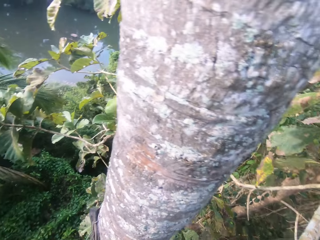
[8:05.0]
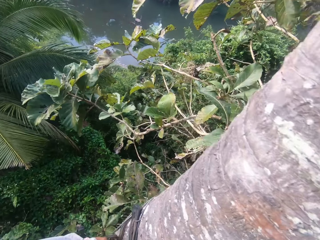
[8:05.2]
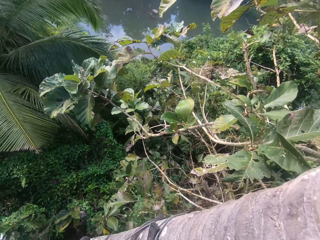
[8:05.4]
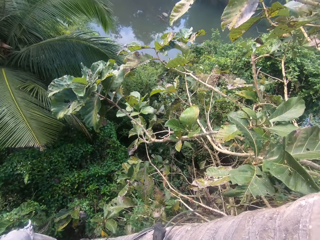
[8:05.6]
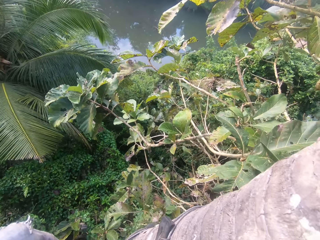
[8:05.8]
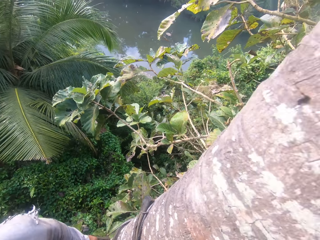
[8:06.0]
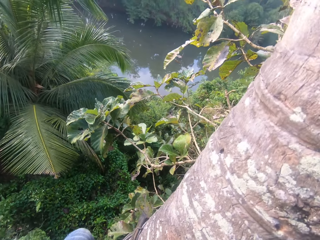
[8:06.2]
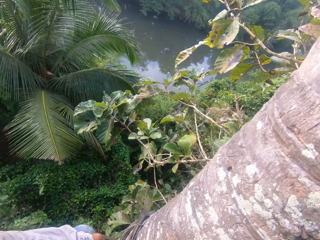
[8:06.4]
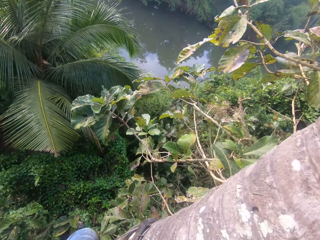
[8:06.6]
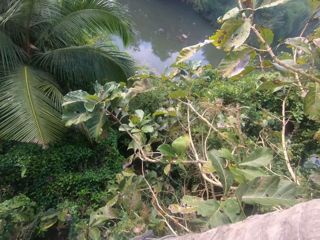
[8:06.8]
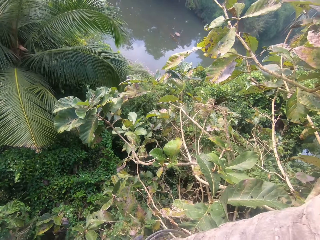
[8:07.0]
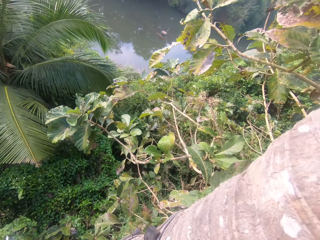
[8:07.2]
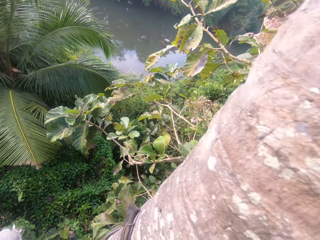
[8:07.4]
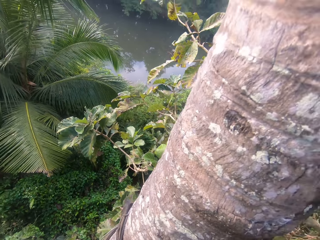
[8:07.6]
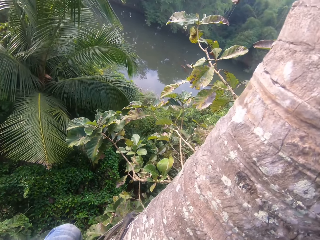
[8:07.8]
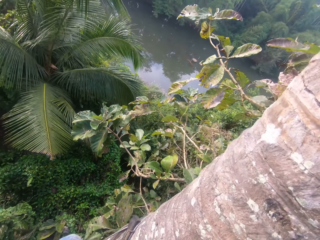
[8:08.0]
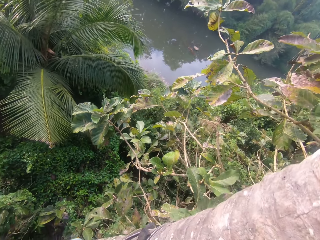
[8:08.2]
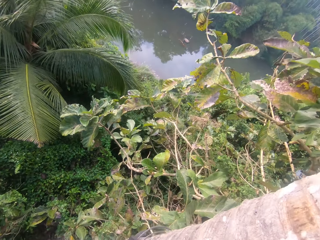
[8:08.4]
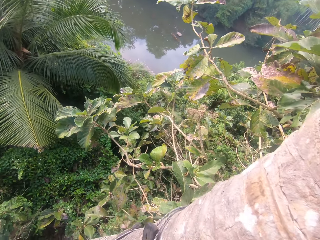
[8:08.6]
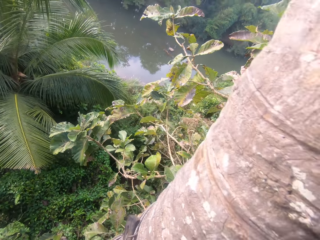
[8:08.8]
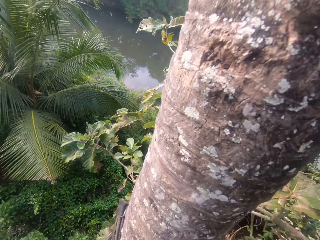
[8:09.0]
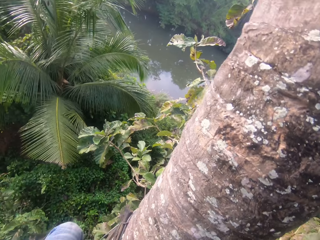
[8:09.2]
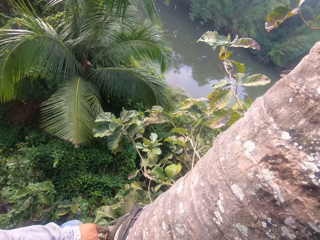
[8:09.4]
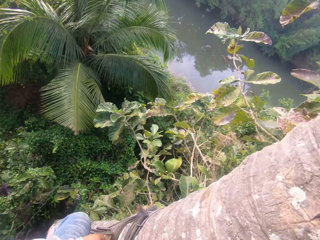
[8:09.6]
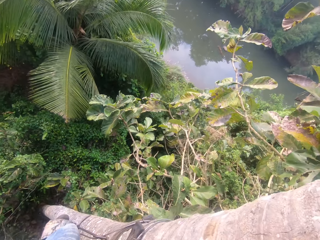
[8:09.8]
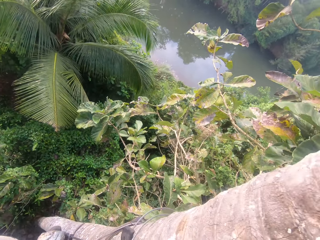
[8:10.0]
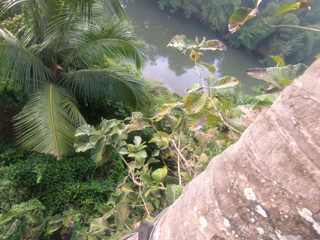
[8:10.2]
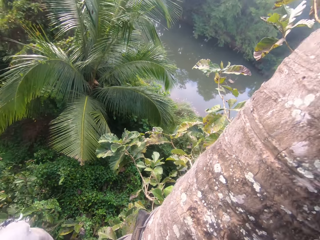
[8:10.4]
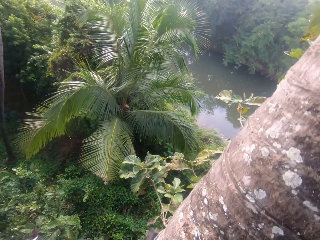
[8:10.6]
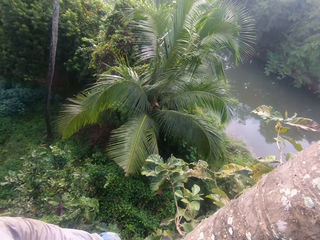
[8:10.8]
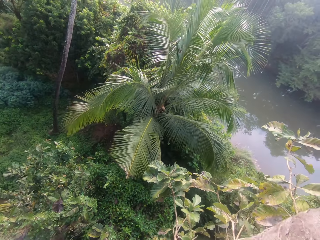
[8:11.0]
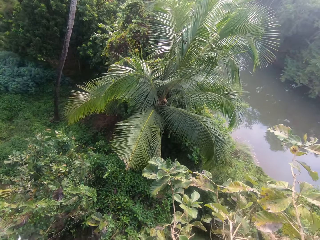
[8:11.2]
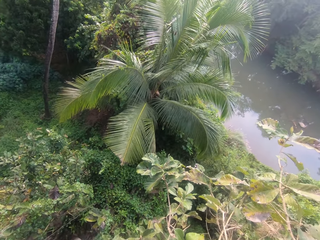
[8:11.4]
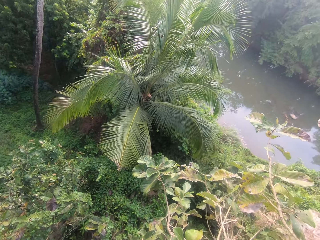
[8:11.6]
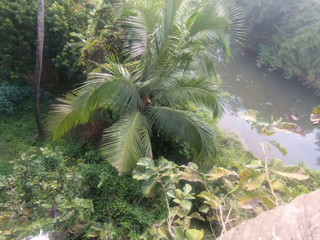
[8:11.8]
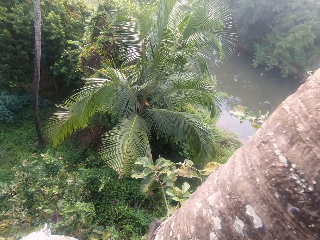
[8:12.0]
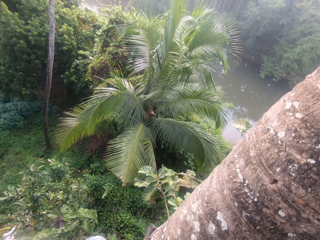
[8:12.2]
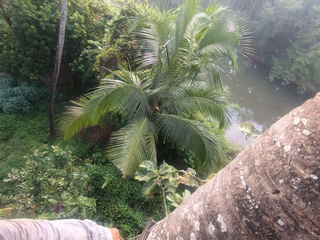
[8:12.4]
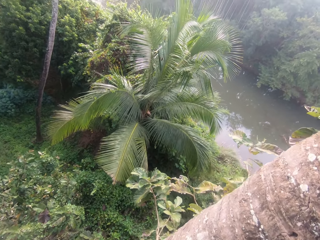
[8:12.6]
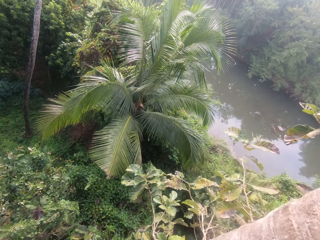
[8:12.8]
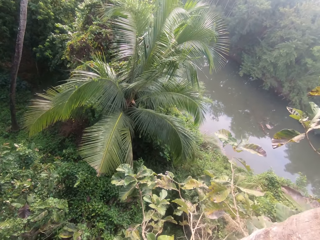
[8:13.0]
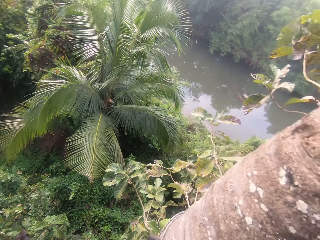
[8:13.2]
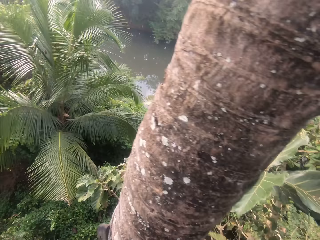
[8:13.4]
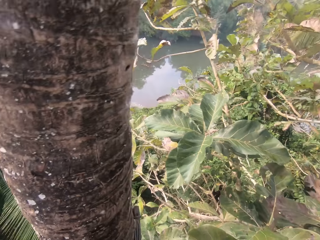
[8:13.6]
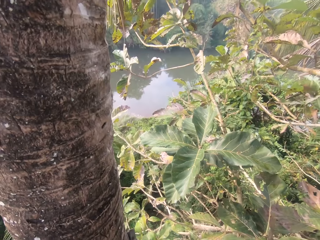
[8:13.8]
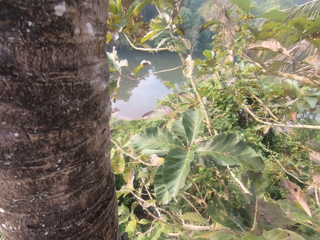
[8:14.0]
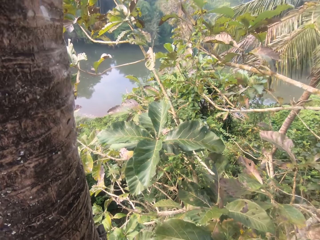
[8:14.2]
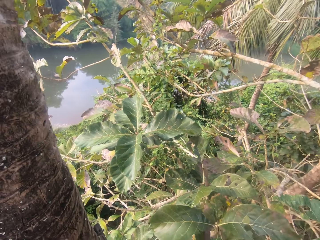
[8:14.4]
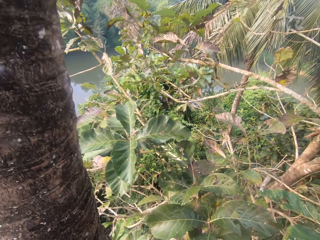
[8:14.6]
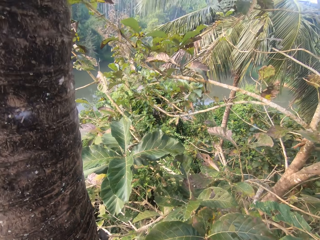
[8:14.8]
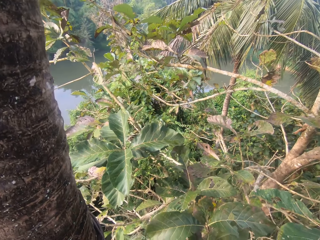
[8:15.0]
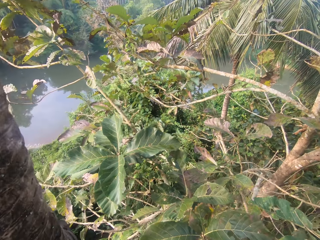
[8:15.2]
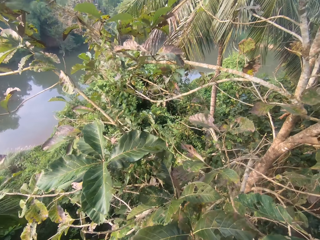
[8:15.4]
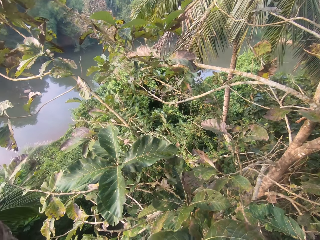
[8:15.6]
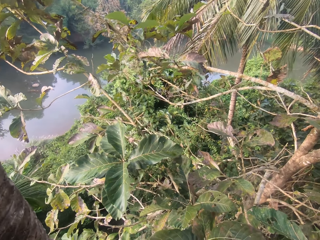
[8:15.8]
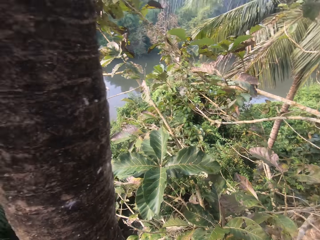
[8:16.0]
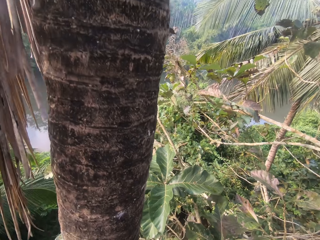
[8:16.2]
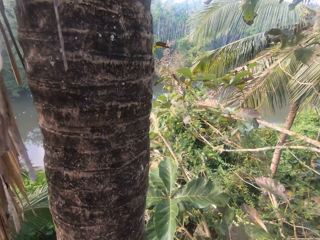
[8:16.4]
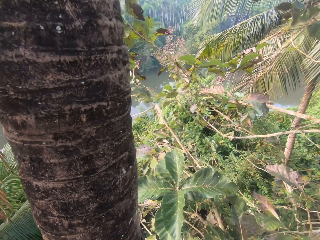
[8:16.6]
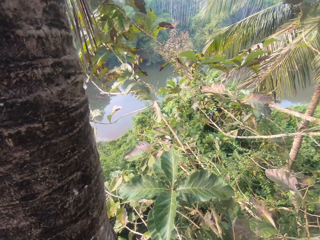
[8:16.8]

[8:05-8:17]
The camera wearer climbs up the tree trunk with climbing spikes.

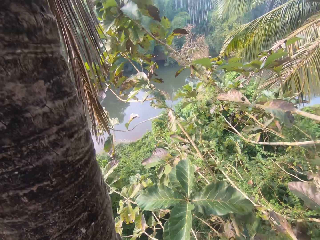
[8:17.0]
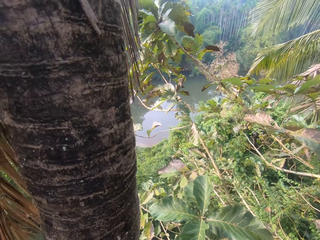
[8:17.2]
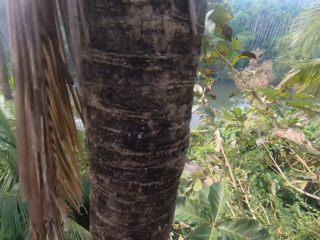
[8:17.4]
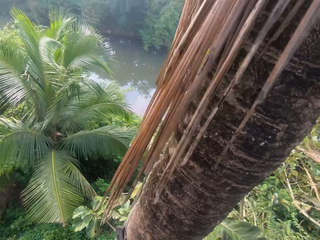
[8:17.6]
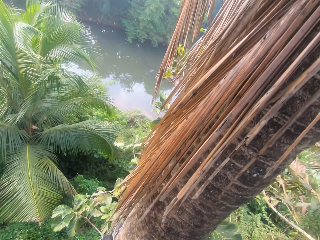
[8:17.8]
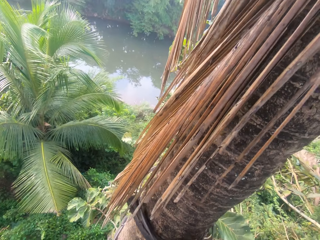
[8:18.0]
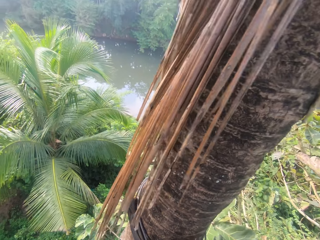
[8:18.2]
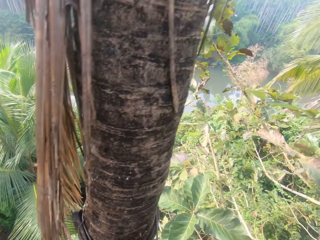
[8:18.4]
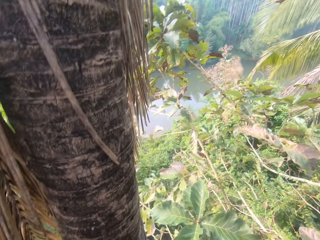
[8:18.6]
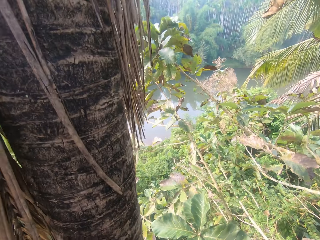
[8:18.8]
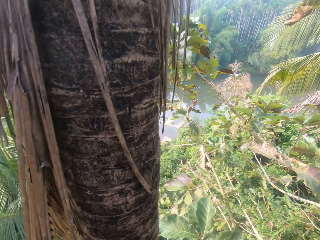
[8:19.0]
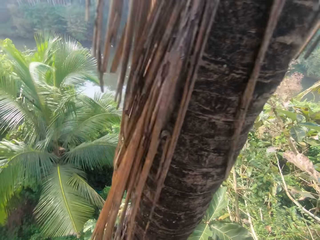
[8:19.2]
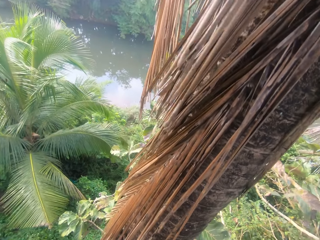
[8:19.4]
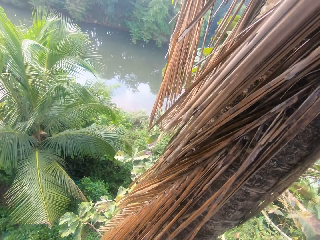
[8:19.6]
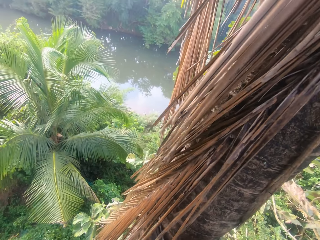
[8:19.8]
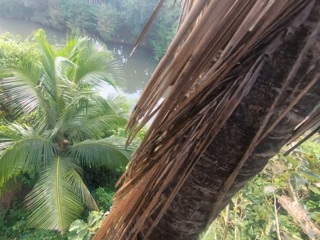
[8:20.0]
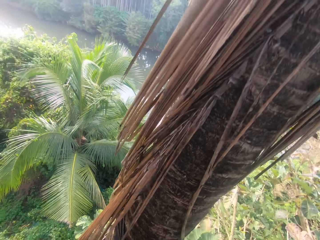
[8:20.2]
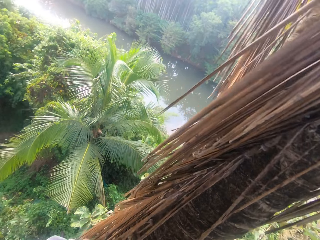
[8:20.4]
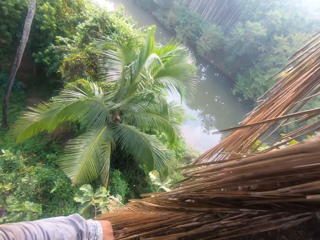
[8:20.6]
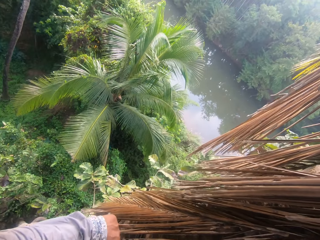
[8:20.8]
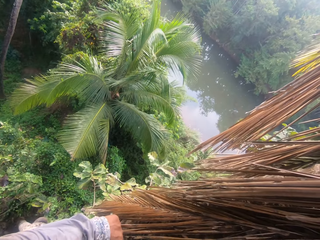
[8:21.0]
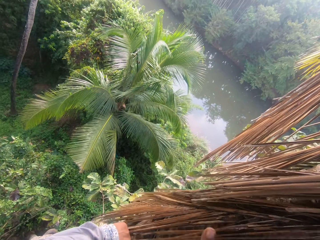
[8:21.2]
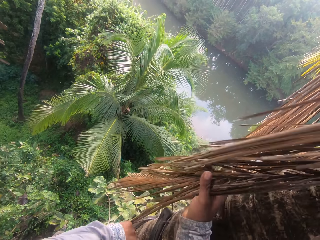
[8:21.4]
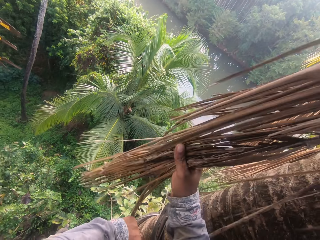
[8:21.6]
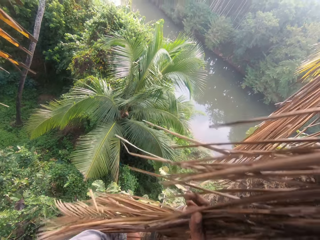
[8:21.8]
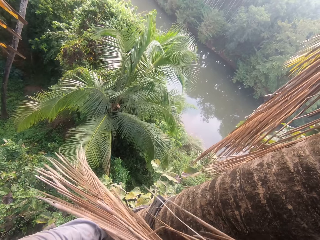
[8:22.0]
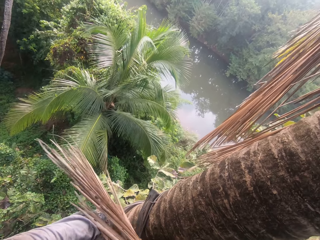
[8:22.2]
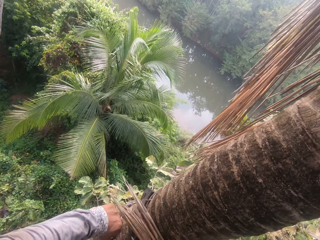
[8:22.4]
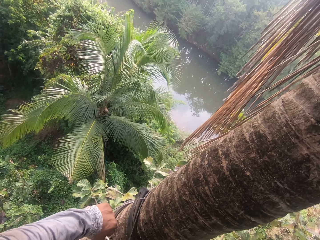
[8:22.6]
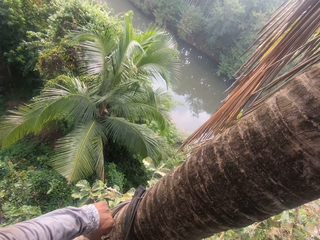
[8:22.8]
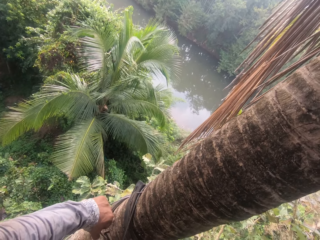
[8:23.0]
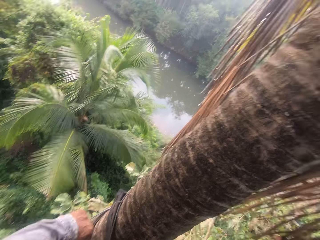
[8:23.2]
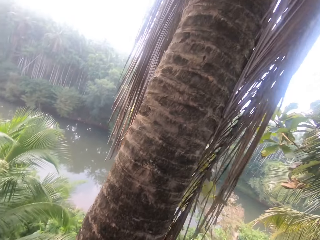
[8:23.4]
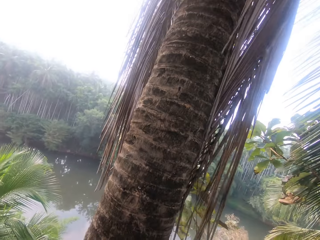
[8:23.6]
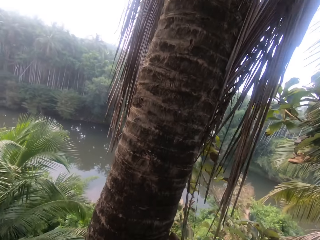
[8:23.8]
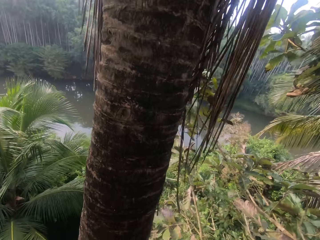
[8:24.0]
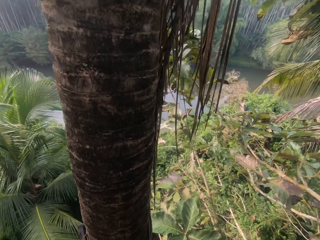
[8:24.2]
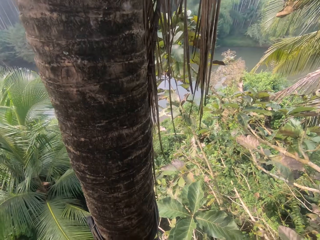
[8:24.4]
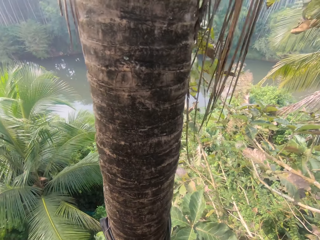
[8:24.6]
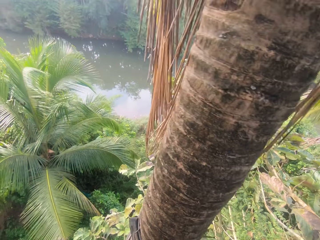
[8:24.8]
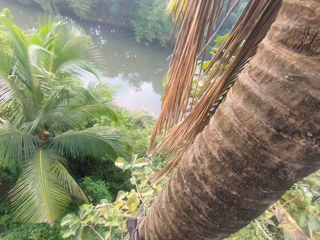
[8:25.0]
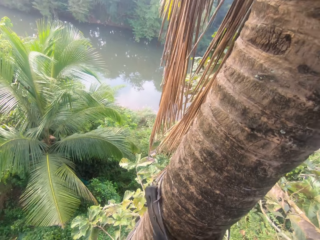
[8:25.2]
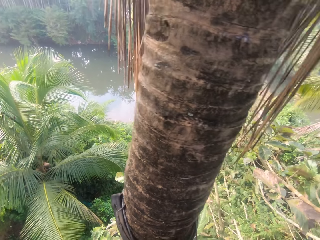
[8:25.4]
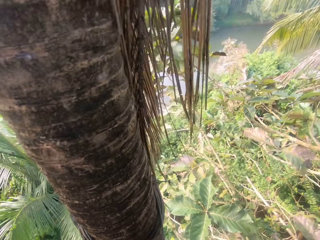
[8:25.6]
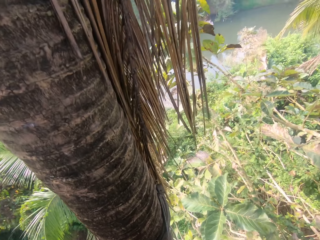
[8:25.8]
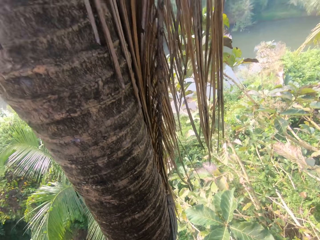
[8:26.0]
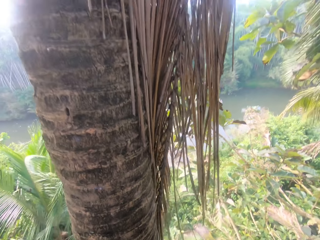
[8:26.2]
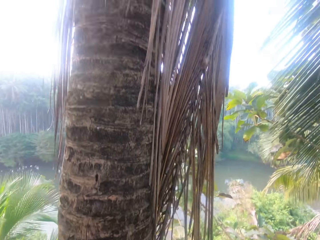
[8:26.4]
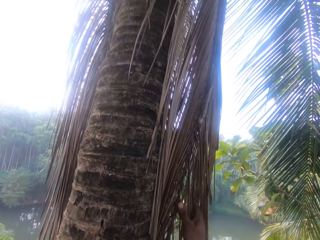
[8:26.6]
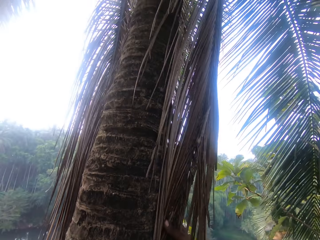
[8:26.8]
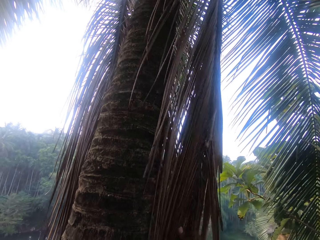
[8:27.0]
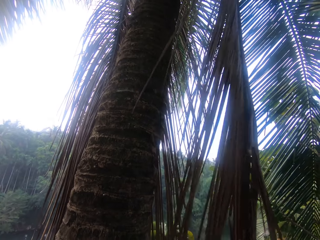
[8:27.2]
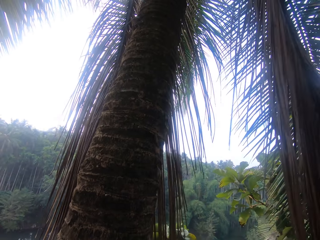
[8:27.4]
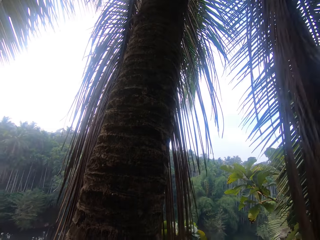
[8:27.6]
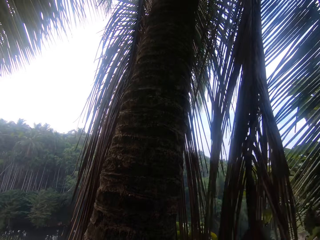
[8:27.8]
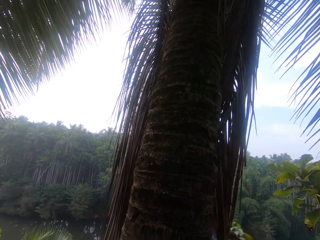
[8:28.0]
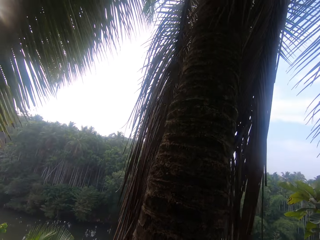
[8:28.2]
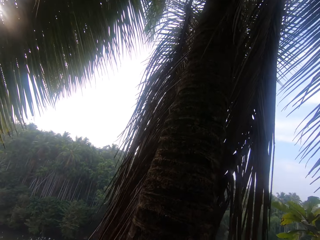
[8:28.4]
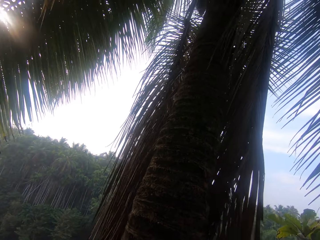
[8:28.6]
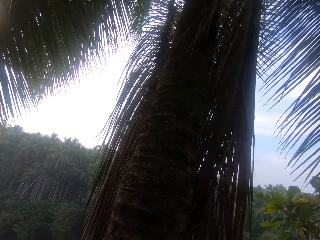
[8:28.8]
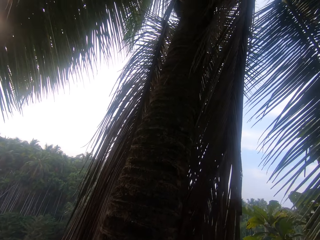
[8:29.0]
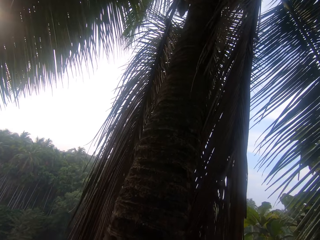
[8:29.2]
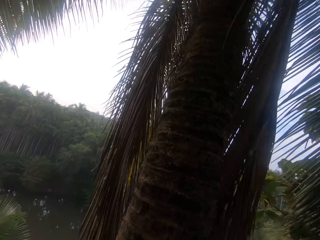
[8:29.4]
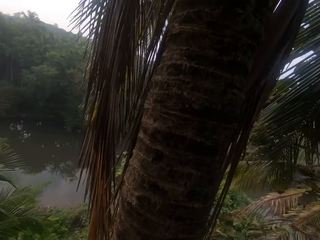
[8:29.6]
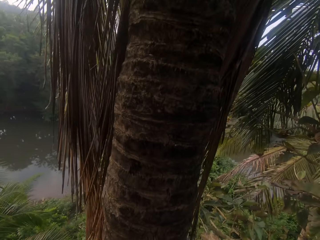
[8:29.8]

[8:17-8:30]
The camera wearer pulls a branch of palm frond with his right hand. He removes the dry leaves. He pulls the branch of palm frond with his right hand.
